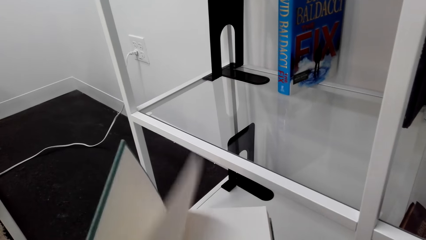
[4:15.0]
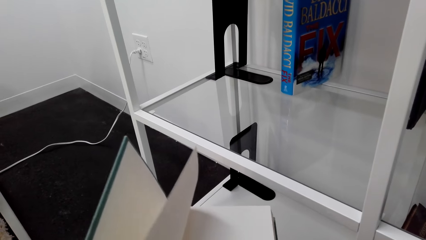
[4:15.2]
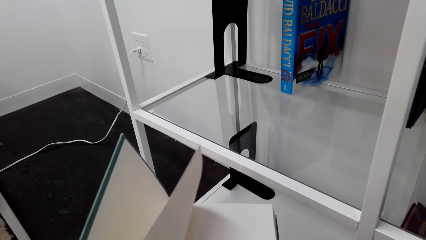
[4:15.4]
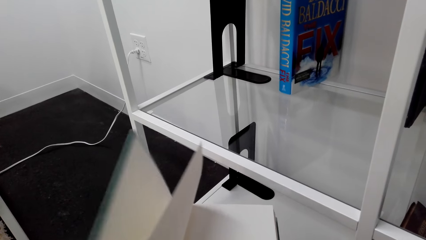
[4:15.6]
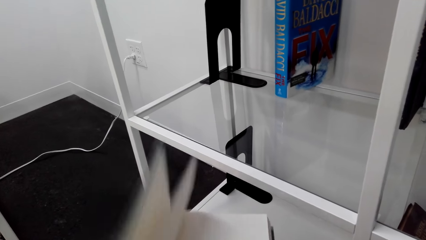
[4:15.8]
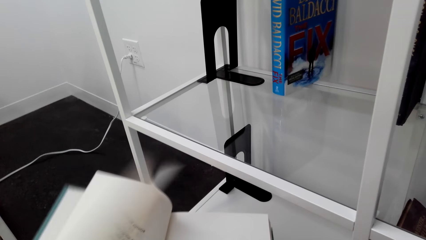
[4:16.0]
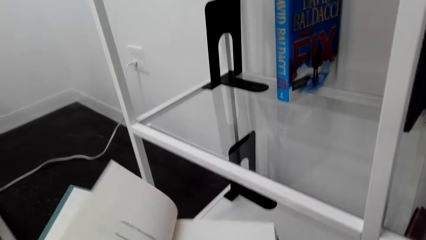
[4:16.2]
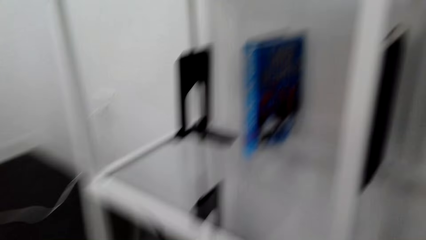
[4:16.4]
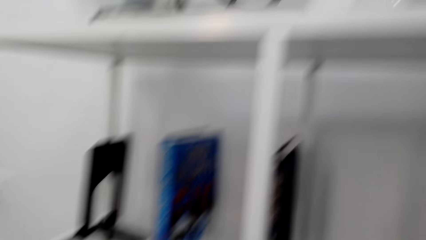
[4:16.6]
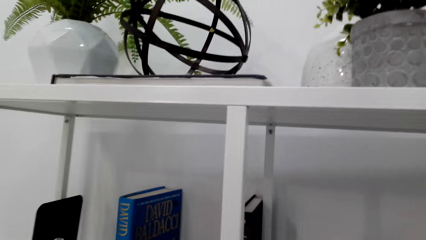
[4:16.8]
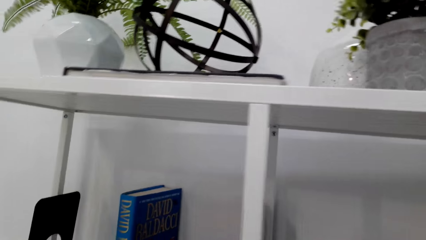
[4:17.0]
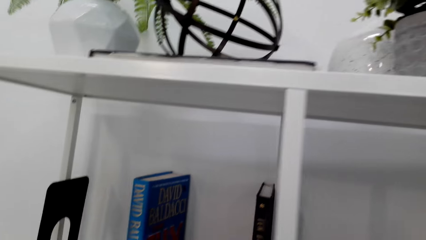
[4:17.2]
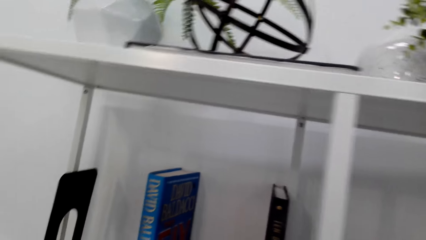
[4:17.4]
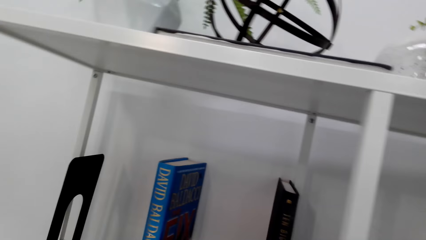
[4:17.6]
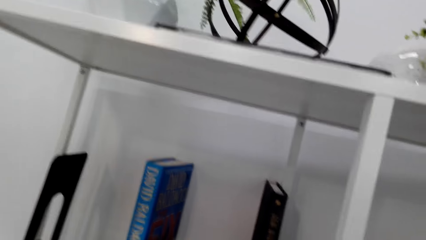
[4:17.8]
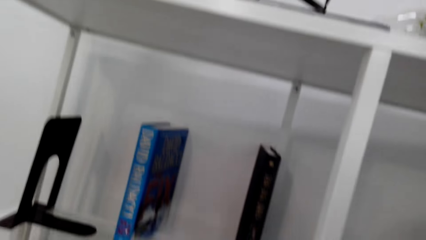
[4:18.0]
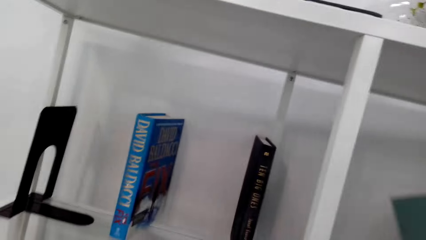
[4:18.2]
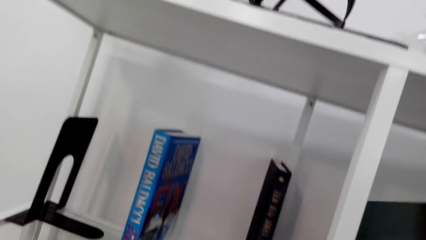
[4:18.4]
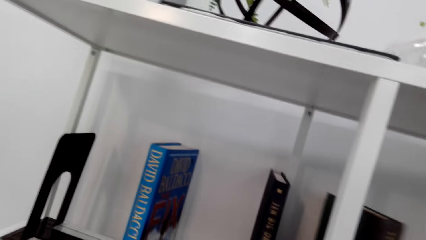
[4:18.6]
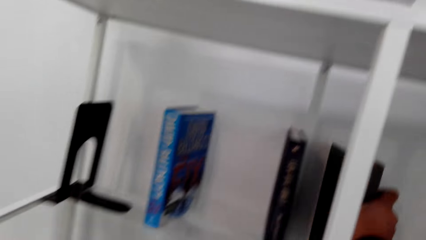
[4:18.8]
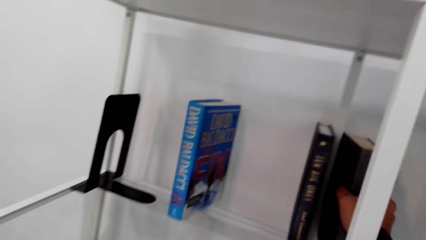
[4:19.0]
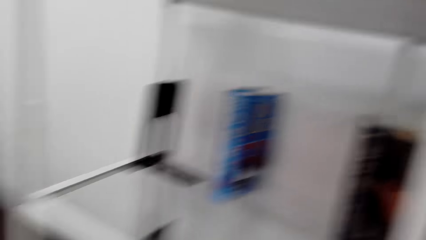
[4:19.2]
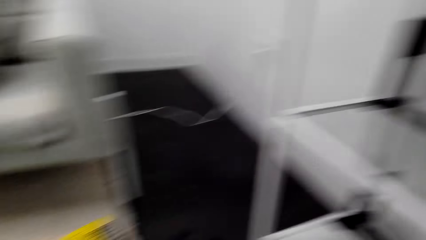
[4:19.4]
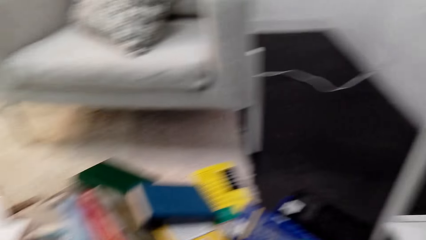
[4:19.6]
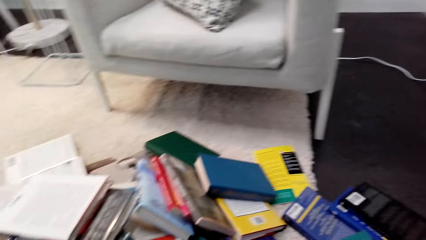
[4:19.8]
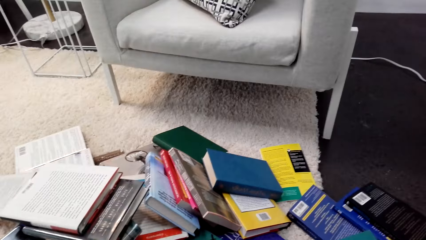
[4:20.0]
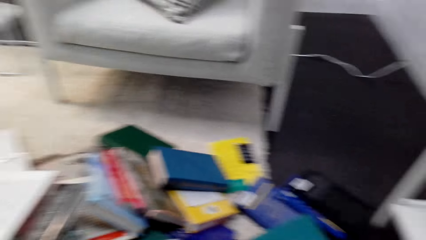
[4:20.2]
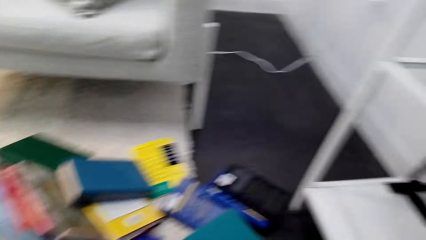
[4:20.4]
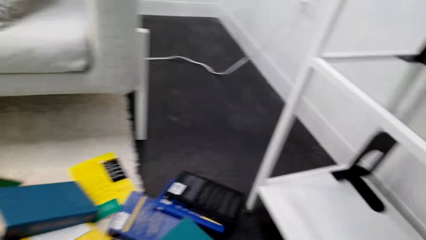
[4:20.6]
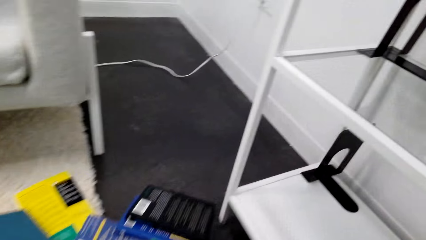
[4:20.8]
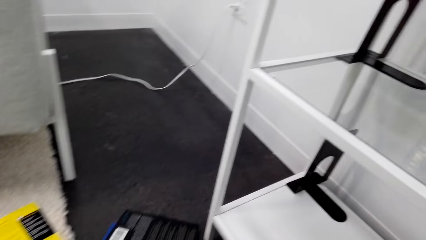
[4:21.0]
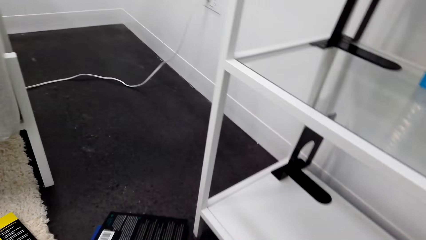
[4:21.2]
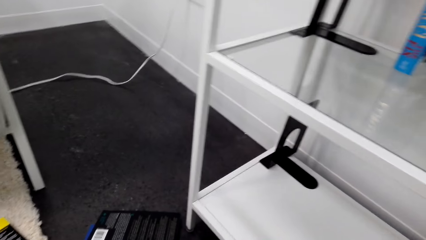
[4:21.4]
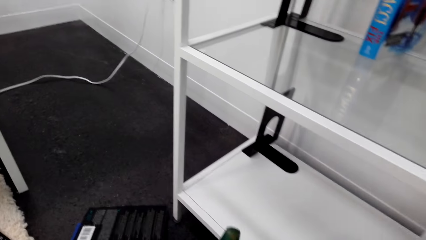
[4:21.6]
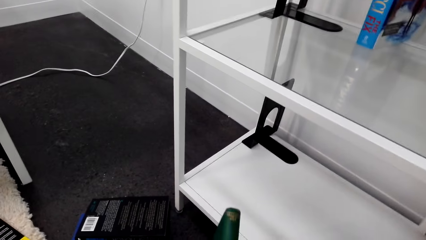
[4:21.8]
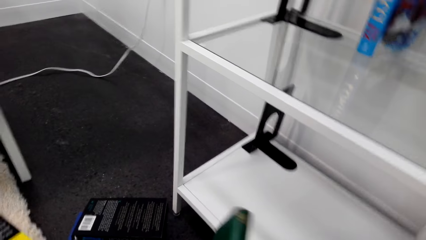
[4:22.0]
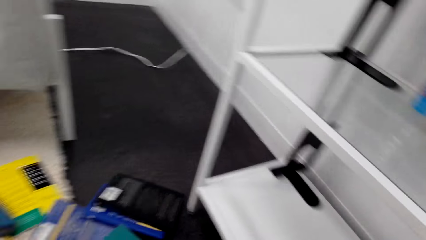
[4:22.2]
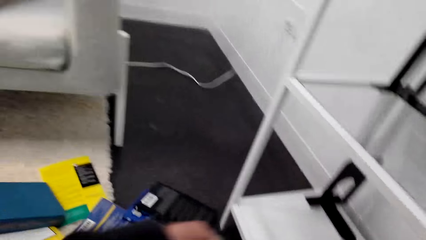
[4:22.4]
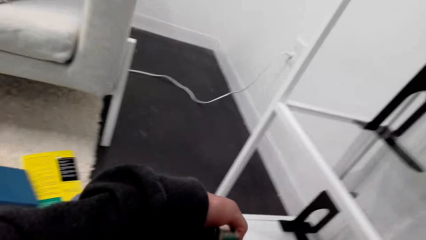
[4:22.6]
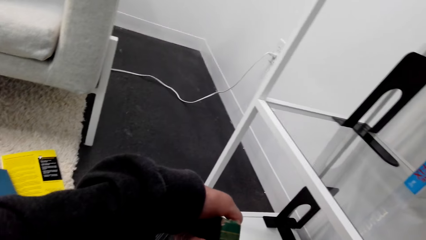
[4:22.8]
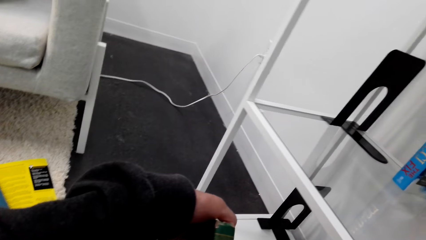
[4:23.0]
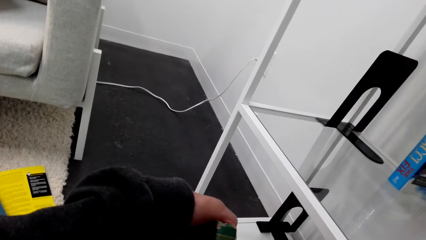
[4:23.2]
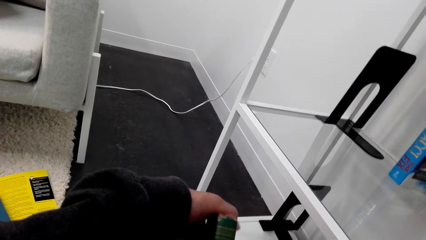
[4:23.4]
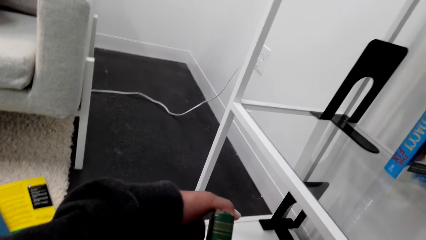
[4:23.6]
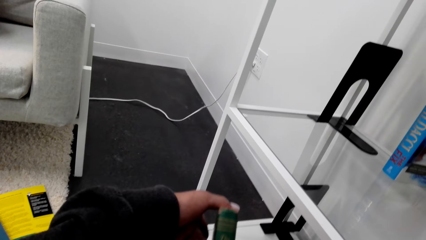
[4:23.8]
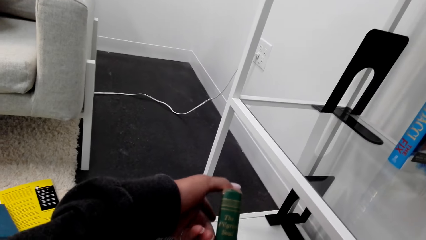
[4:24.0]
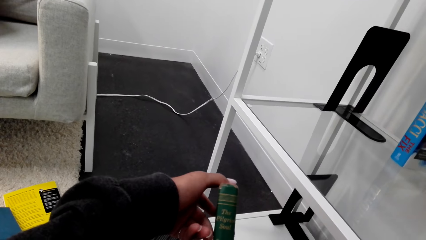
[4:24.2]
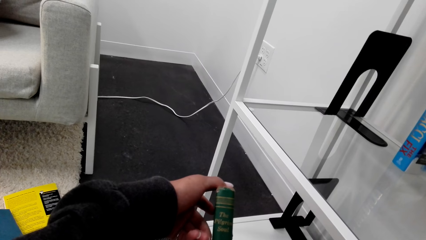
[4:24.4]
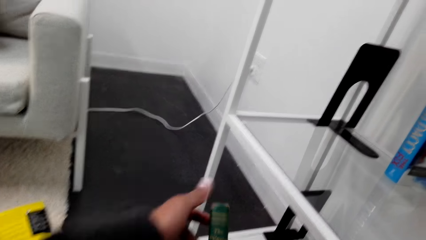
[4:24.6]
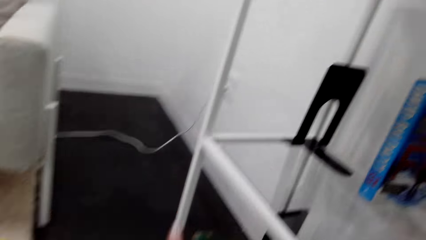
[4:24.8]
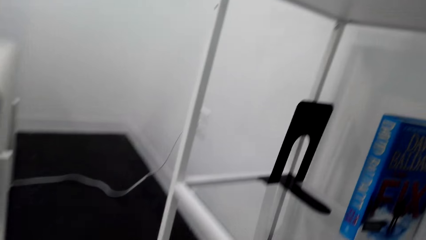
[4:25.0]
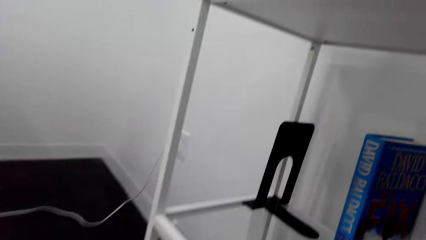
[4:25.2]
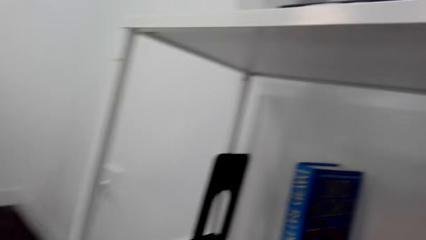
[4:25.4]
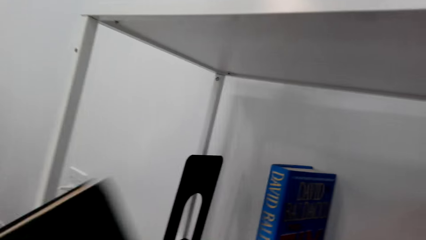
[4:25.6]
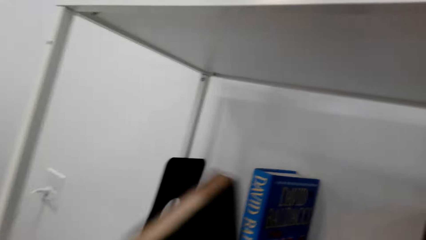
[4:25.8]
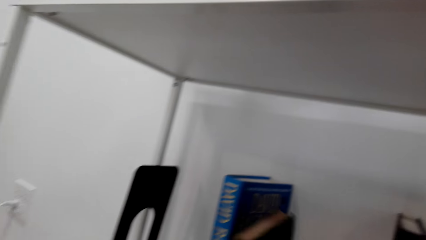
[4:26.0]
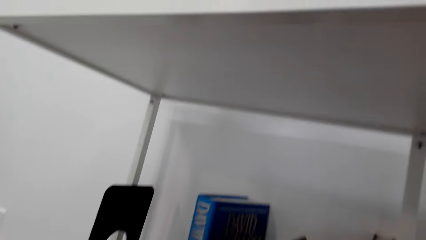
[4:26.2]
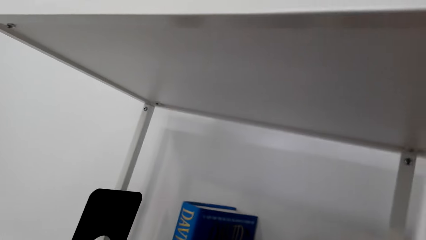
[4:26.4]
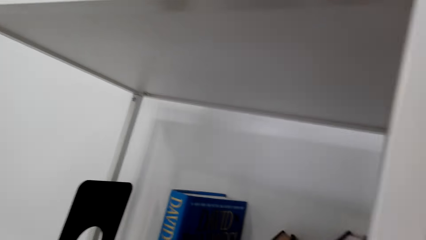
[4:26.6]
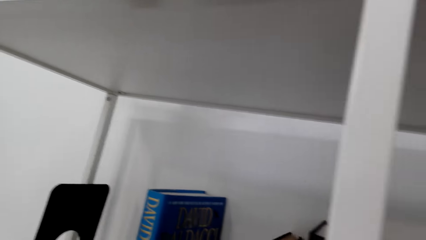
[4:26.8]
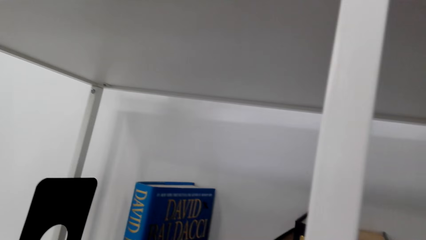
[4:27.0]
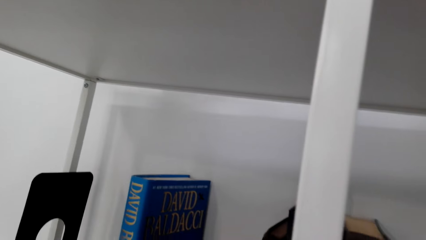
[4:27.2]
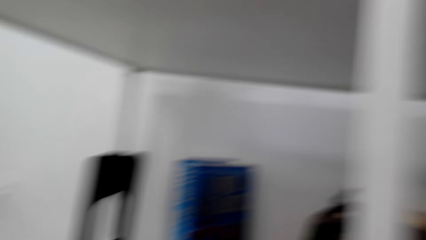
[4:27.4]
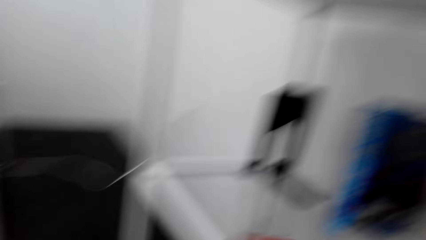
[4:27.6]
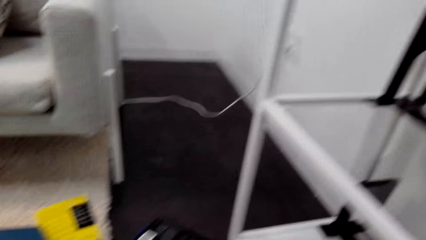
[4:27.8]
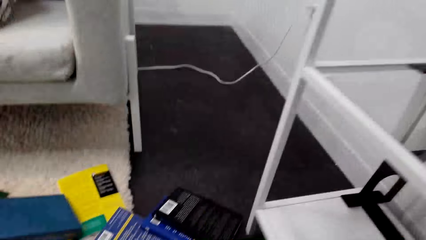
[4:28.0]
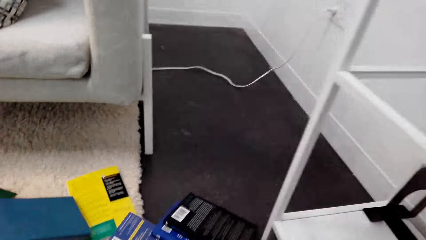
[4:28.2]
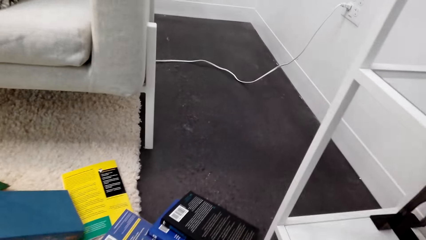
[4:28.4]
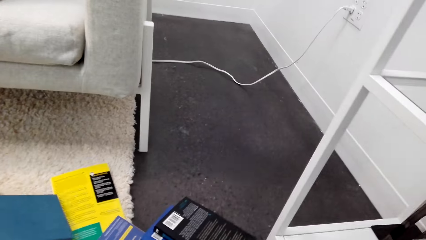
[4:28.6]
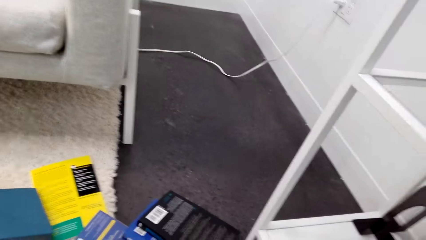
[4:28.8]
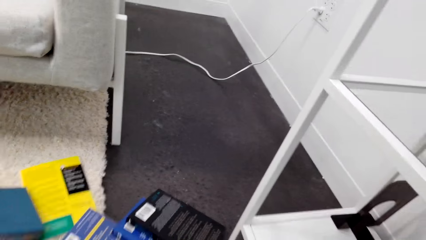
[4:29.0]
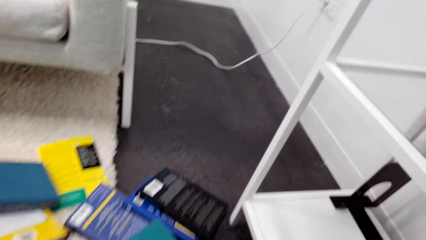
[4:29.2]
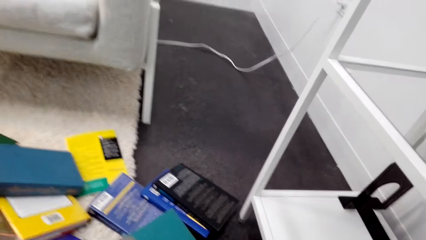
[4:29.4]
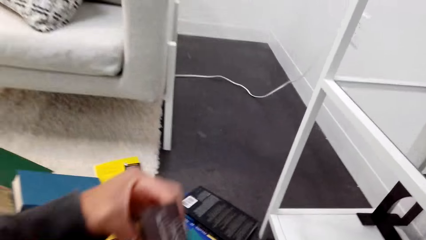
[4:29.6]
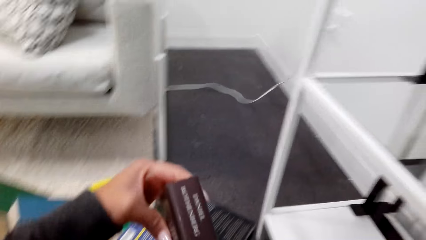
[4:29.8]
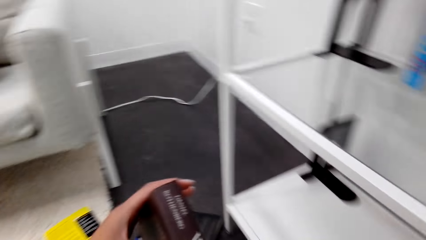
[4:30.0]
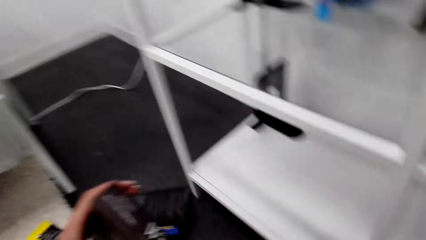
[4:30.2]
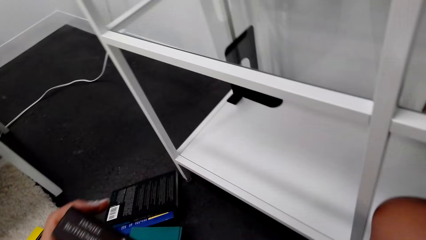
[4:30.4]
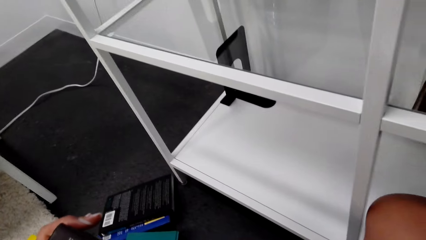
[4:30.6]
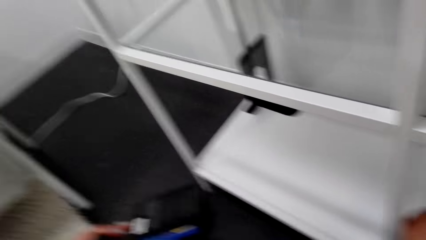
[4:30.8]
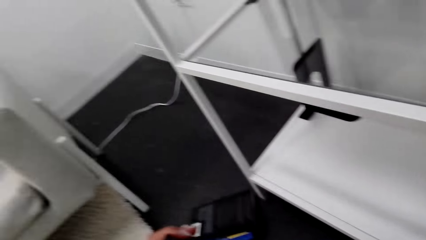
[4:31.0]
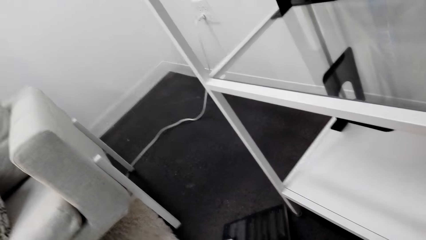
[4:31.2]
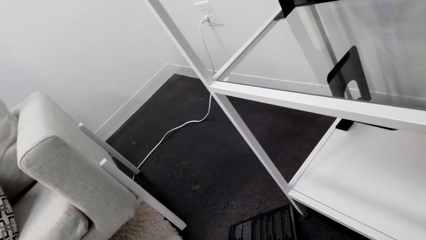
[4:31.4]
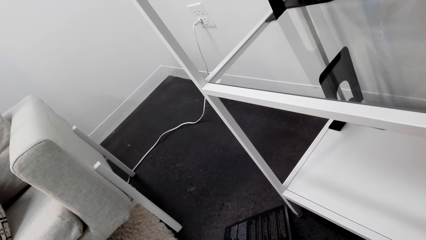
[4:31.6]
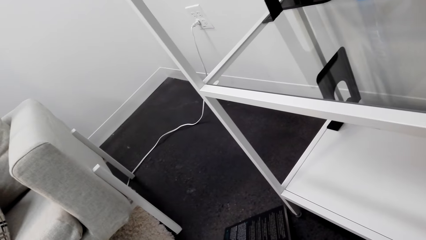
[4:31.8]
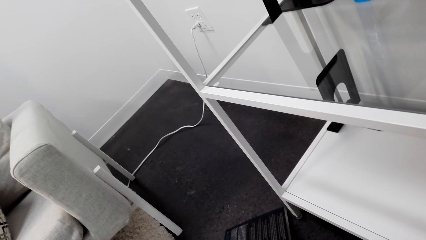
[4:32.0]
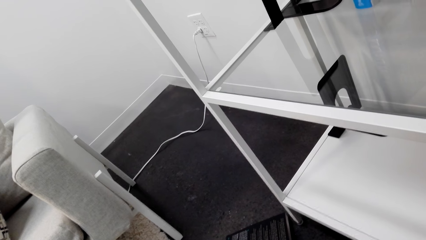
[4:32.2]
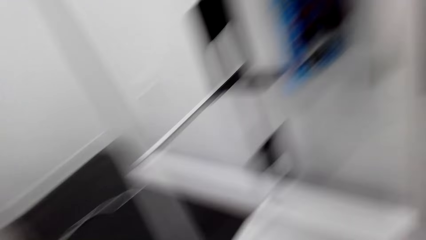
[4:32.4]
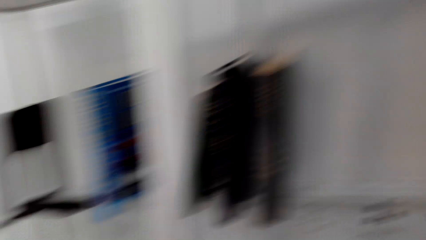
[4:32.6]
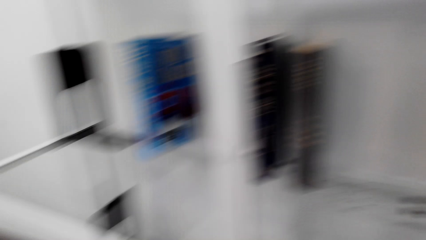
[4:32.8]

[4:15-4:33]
The camera wearer turns a page. They place a book on the shelf. They place the book on the shelf again. They look around. They move their arm. They hold the book. They place the book on the shelf. They lean forward. They lift the book. They look around.
